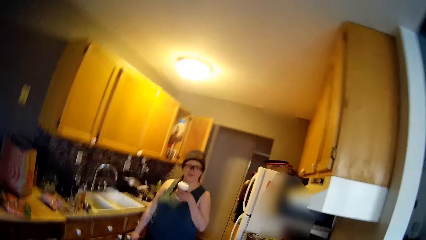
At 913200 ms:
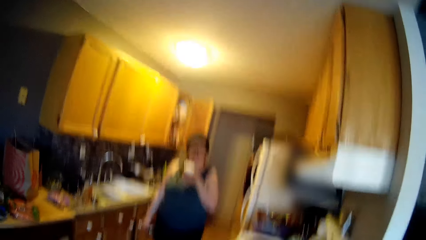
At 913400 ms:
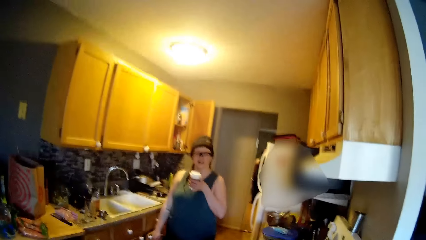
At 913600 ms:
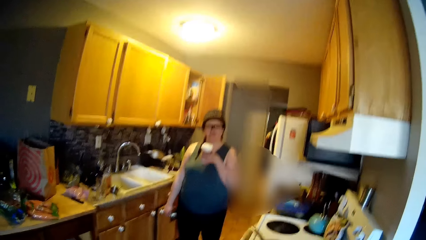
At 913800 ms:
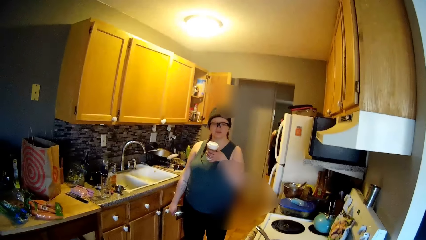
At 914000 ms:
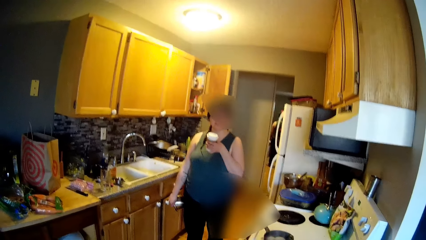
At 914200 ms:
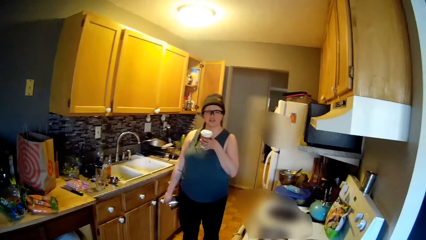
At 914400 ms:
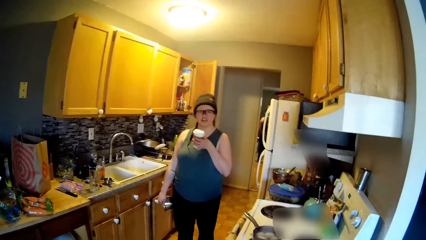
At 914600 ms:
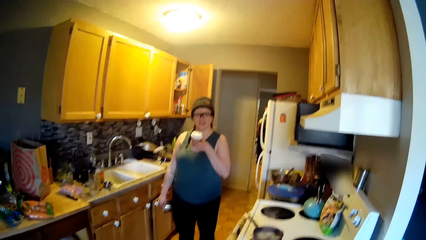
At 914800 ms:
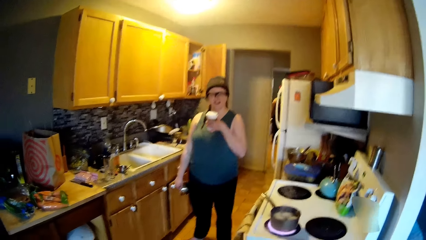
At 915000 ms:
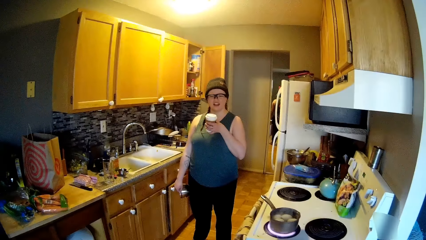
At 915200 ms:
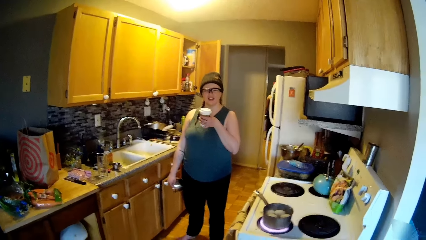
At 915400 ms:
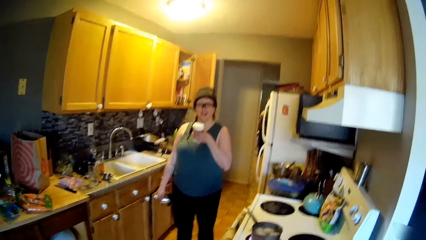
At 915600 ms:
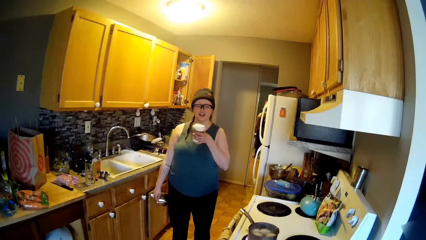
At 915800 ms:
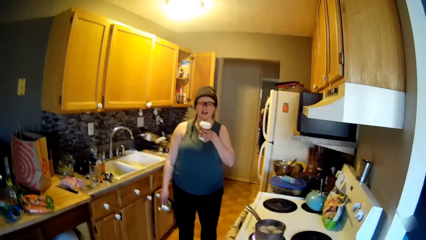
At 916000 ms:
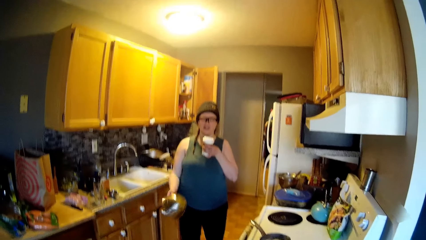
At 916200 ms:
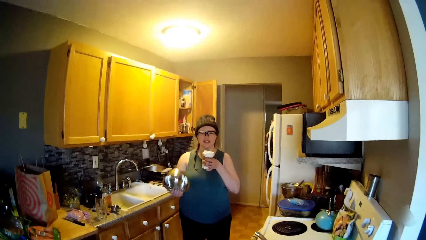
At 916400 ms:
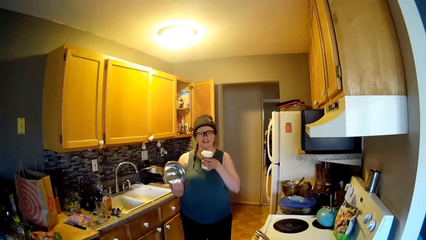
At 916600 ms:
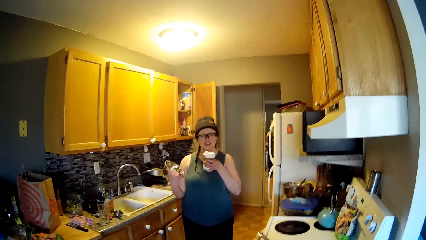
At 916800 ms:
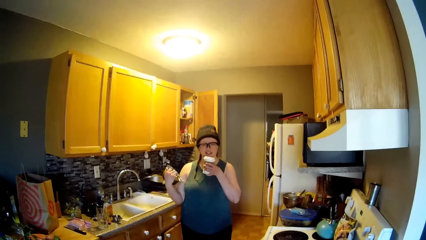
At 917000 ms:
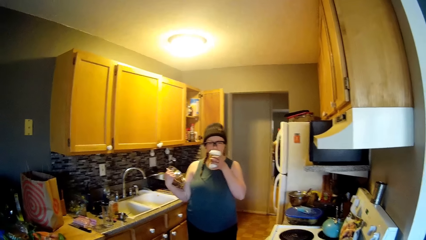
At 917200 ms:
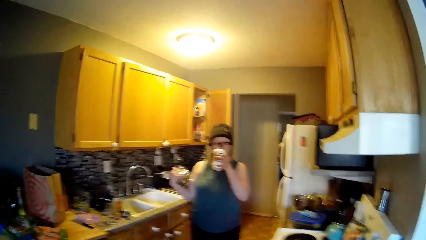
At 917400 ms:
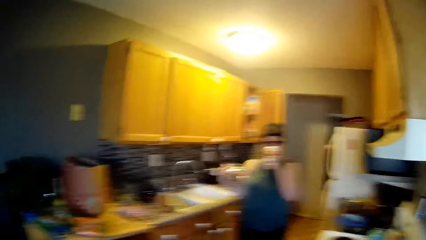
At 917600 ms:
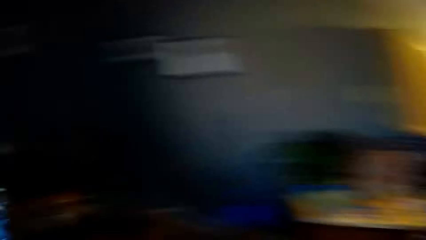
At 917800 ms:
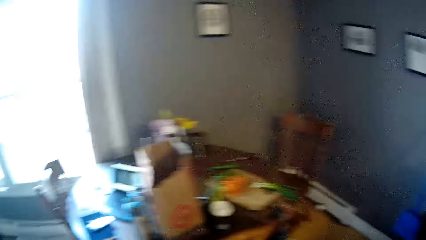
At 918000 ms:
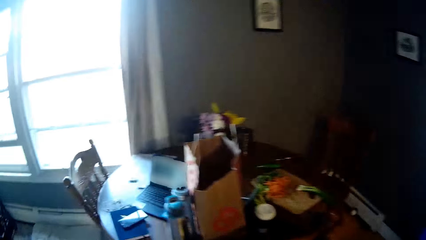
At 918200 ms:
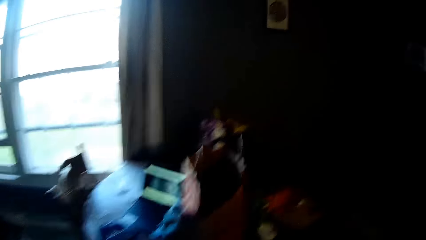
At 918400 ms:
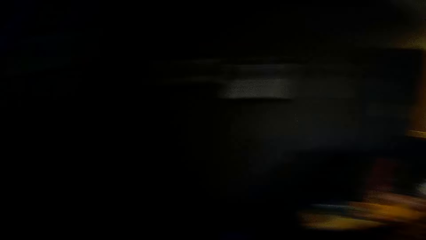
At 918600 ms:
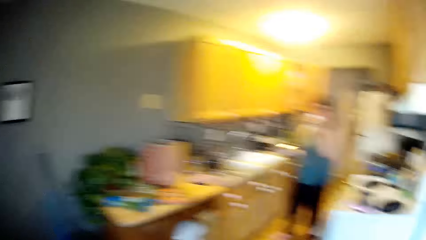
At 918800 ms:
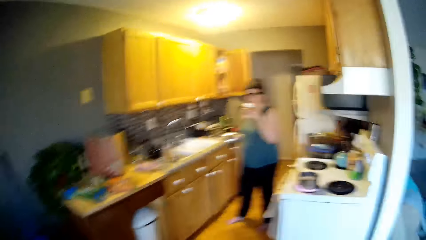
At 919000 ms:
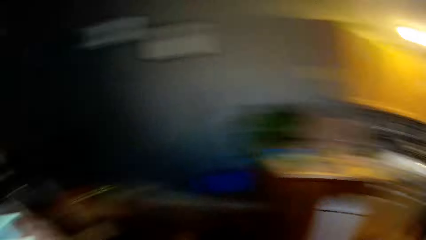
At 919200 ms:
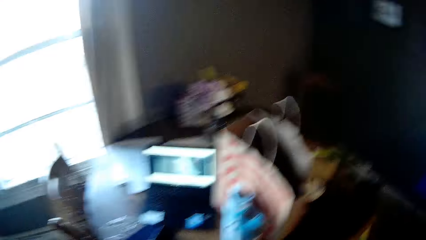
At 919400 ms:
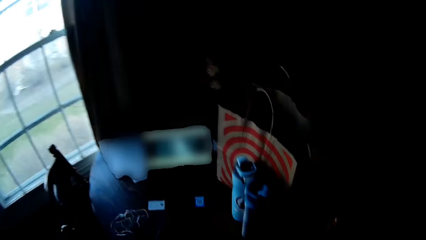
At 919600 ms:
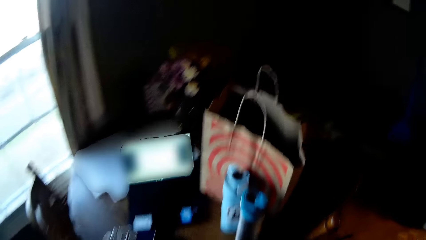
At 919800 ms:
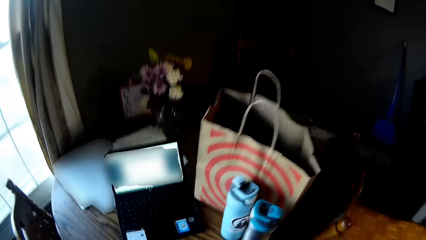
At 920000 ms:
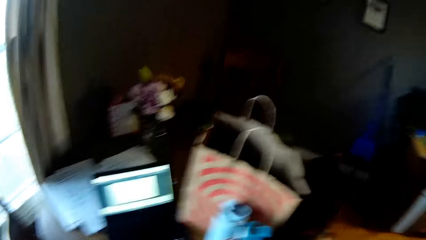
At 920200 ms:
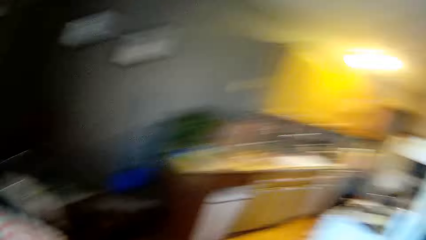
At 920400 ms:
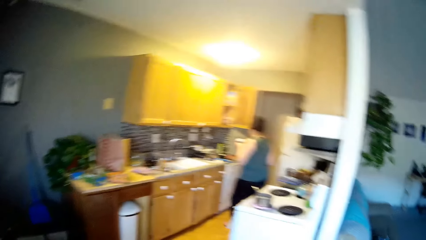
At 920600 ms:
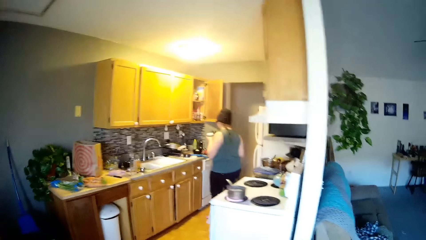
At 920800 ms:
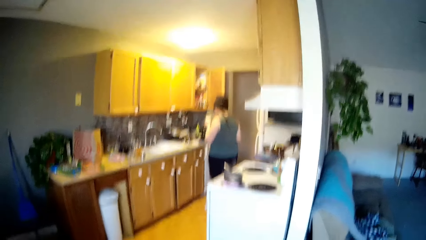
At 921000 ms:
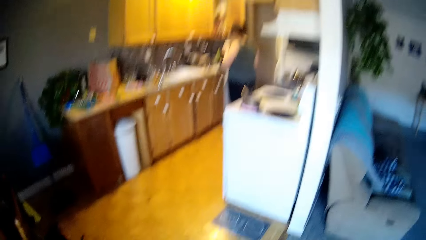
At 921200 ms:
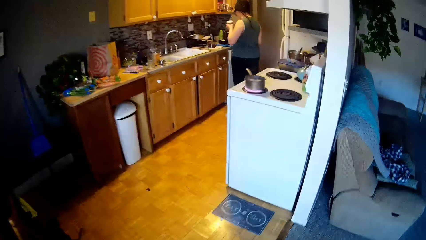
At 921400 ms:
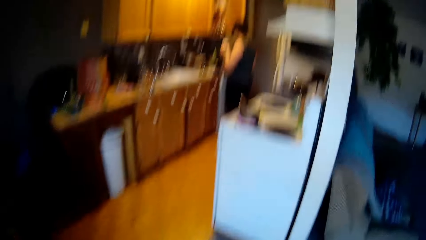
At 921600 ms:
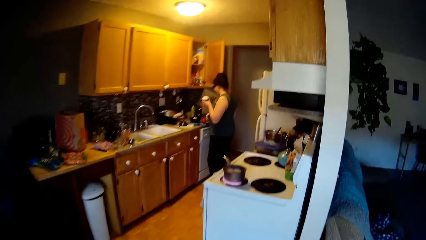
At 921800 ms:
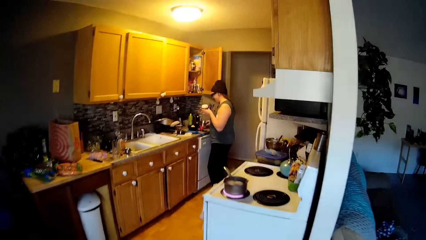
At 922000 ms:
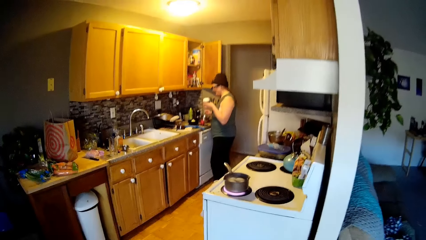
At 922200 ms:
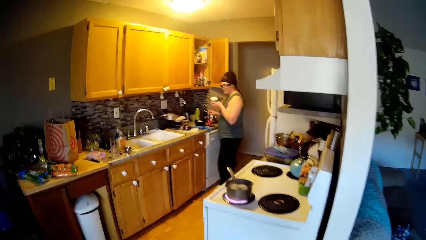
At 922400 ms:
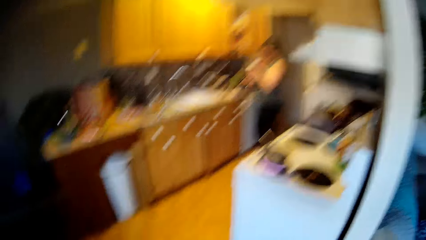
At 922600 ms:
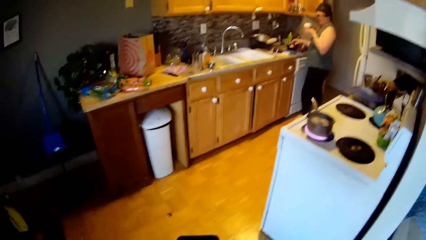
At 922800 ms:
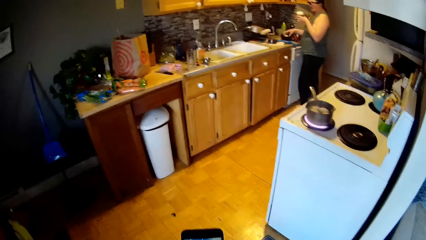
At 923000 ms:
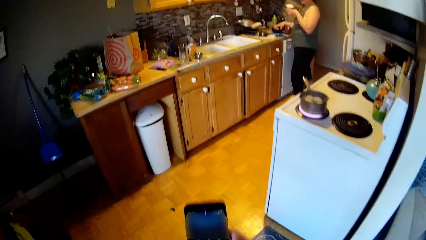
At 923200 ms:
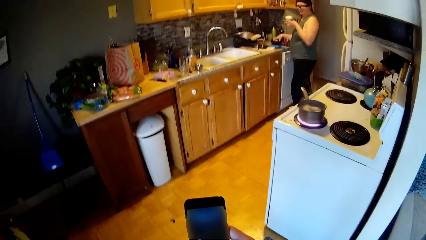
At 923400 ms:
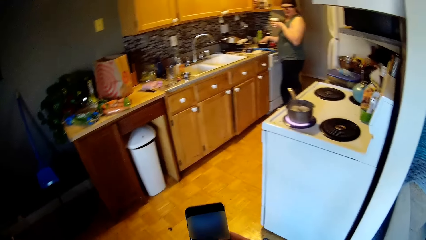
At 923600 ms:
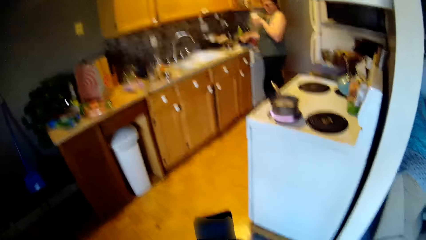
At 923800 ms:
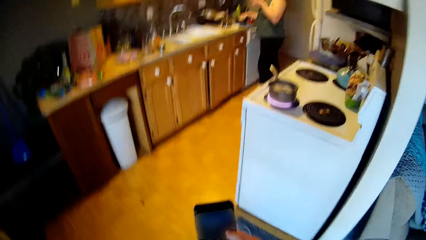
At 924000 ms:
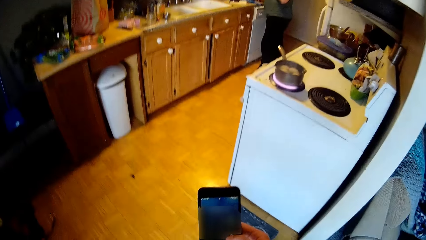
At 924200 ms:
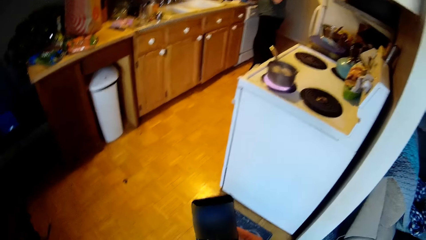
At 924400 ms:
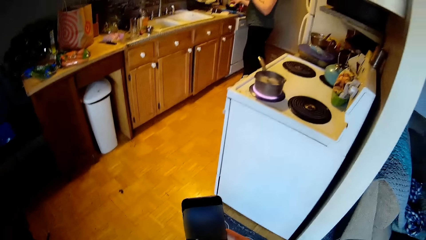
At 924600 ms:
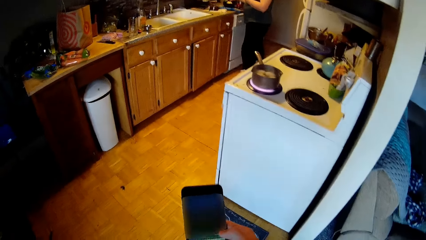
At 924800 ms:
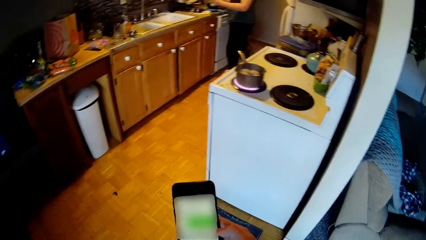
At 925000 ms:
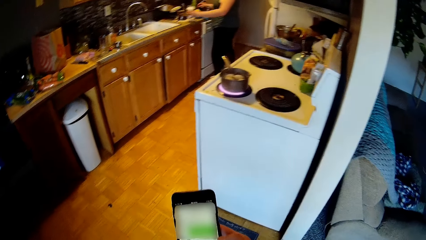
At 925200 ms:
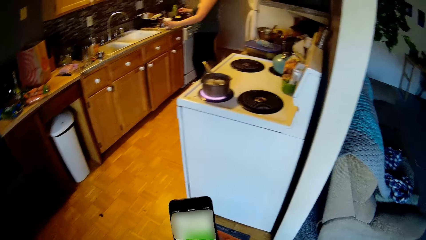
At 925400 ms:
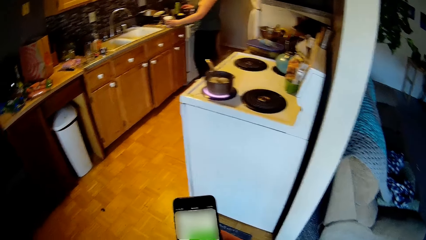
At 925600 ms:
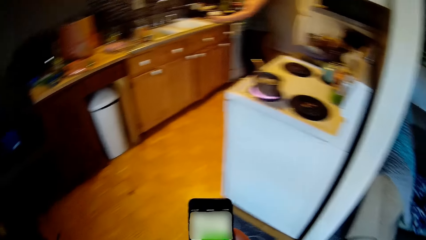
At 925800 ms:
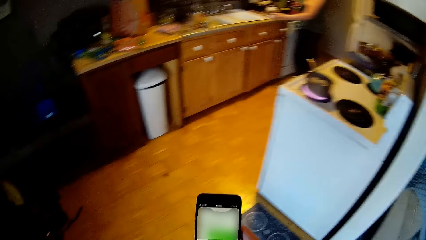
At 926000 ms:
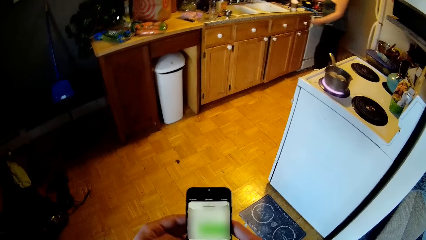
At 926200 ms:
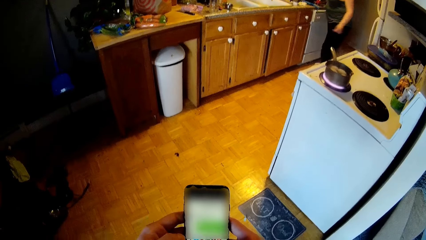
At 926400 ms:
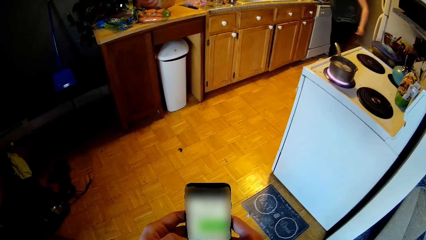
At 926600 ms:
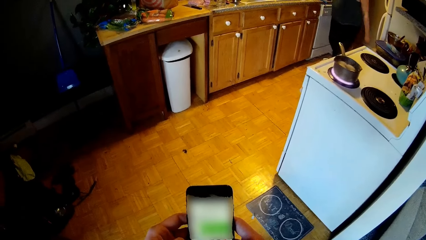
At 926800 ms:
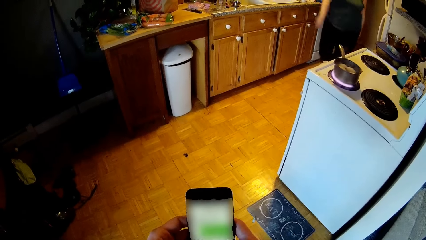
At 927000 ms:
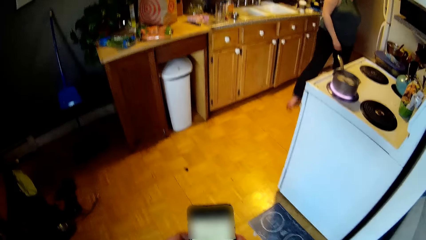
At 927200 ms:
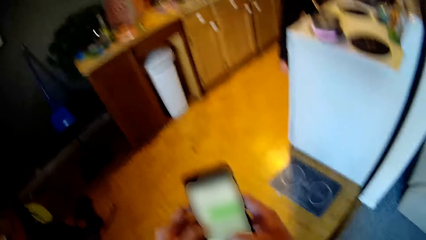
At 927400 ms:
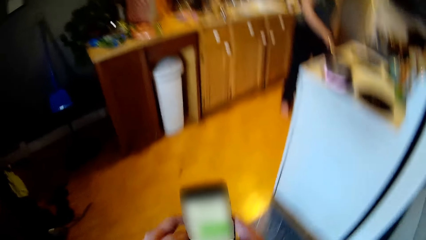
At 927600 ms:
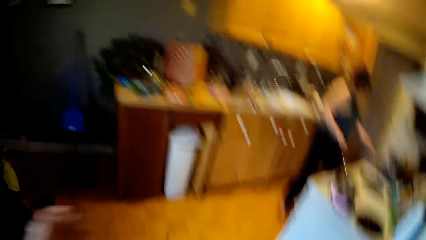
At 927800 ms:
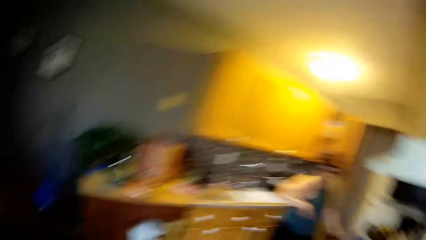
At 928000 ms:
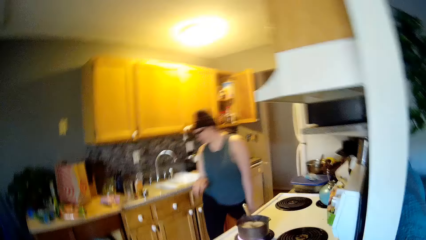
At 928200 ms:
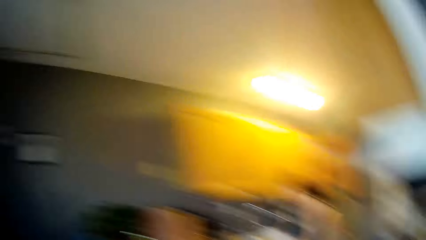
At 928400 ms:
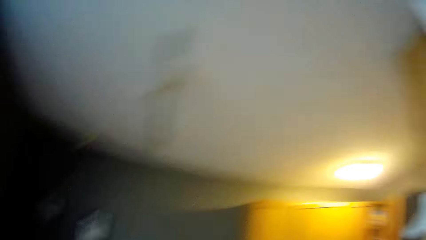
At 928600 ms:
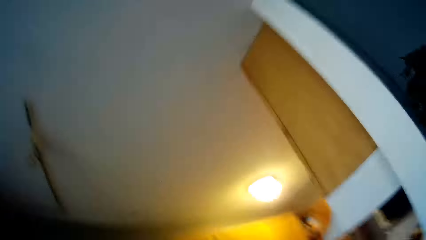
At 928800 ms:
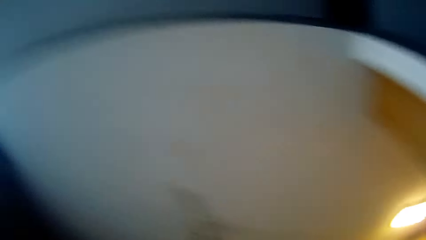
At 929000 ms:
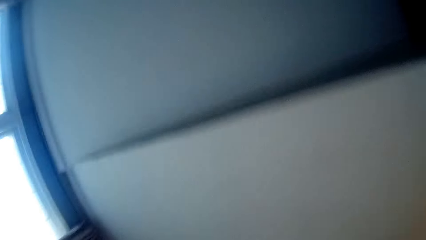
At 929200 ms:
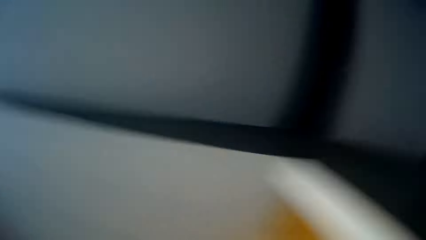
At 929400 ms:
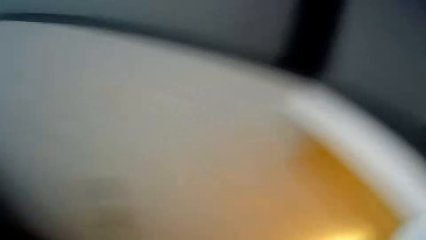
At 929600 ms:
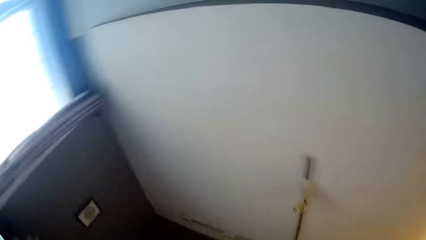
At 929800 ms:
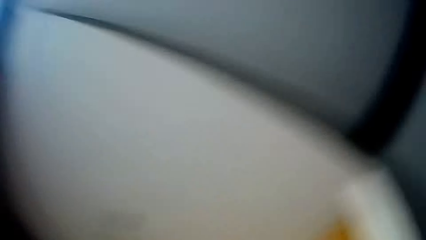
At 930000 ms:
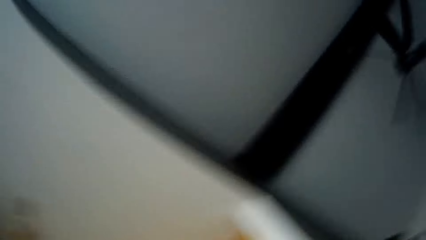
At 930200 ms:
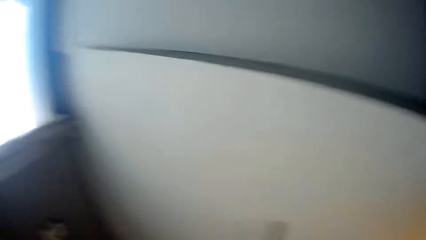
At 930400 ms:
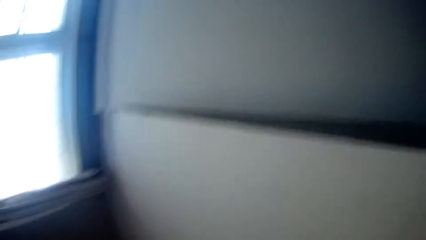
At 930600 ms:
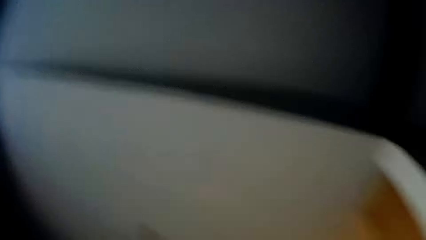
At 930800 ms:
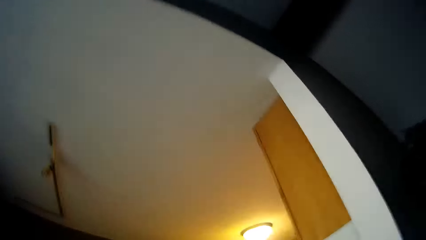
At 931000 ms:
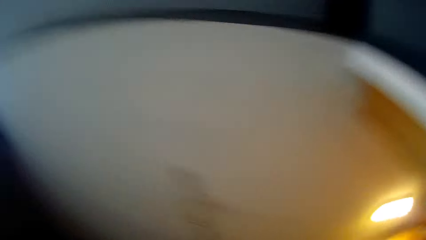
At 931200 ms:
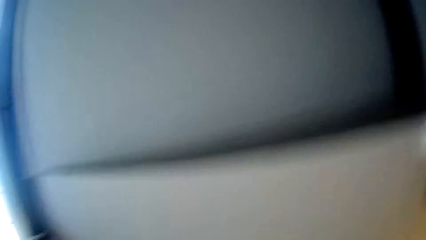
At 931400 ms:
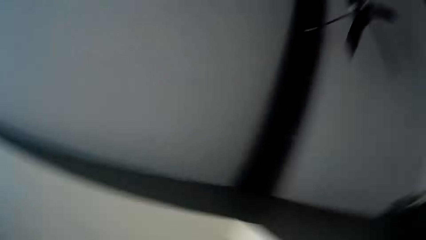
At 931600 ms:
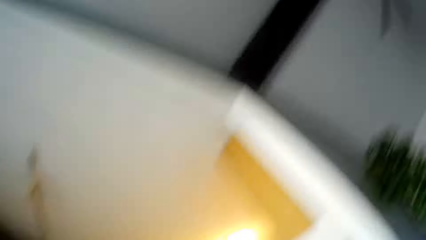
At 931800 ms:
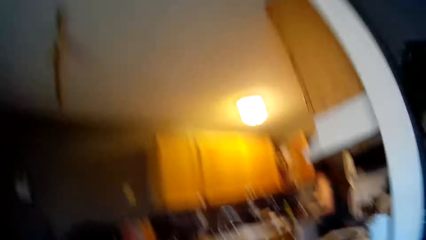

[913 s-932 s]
The woman drinks coffee and drops the pot on the kitchen counter. The camera wearer operates the phone with his right hand.
